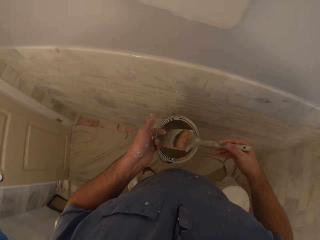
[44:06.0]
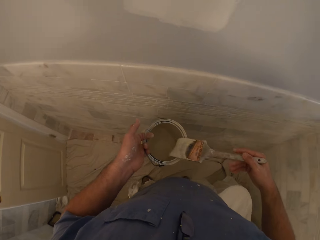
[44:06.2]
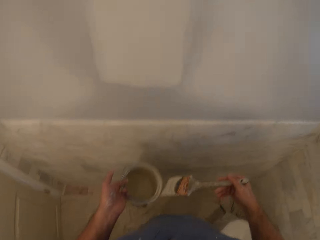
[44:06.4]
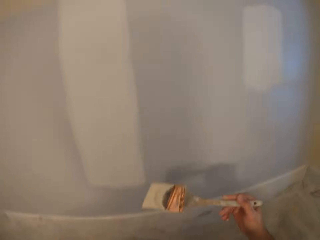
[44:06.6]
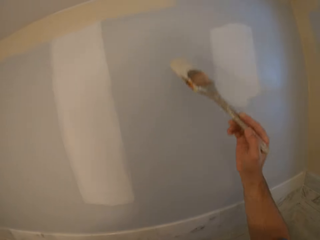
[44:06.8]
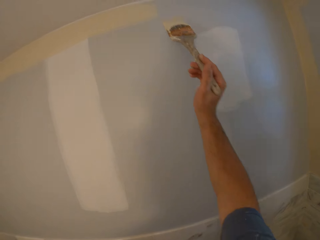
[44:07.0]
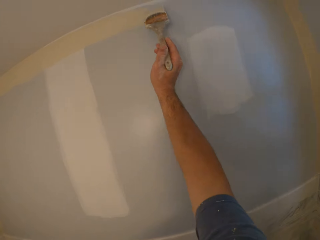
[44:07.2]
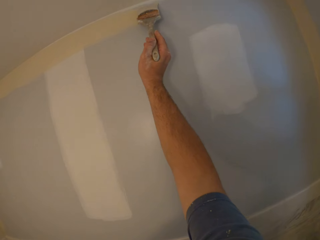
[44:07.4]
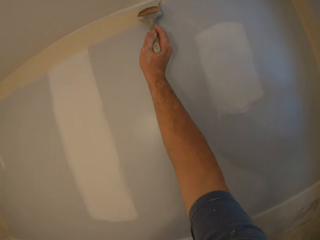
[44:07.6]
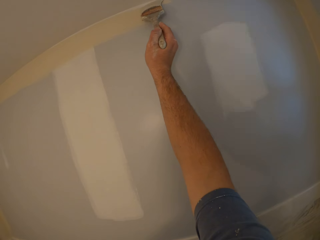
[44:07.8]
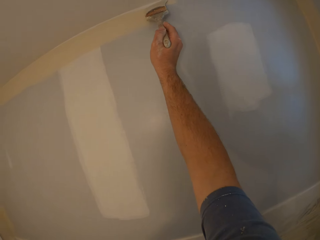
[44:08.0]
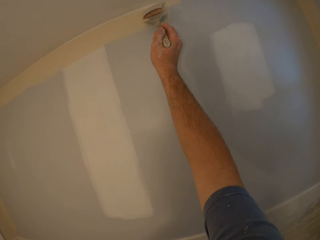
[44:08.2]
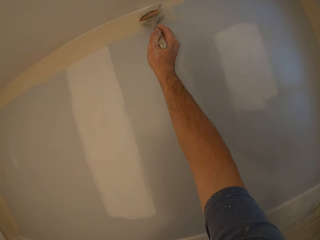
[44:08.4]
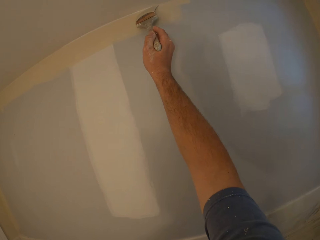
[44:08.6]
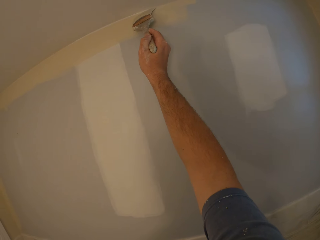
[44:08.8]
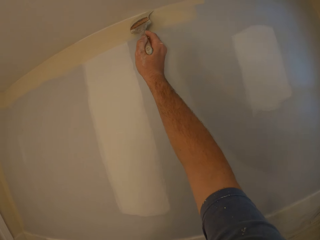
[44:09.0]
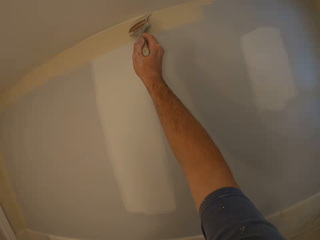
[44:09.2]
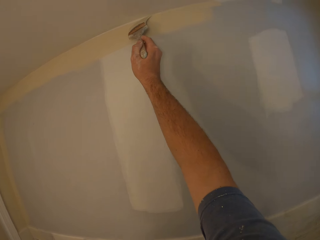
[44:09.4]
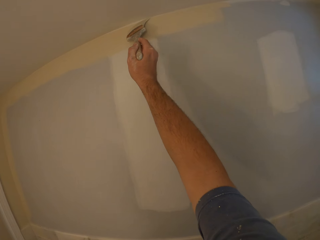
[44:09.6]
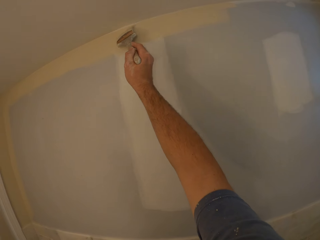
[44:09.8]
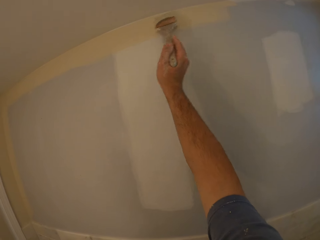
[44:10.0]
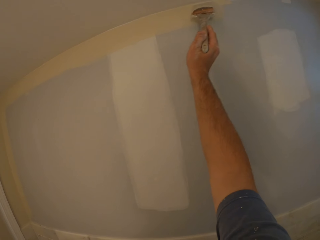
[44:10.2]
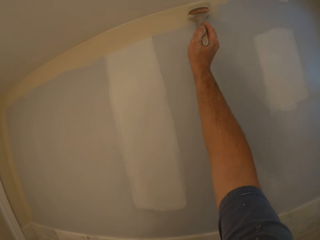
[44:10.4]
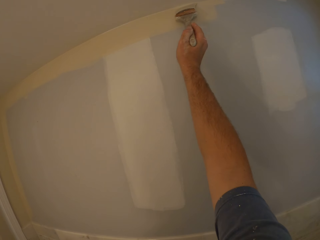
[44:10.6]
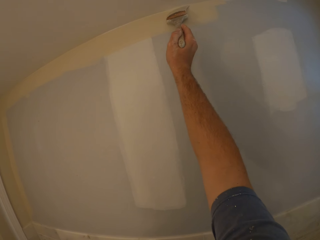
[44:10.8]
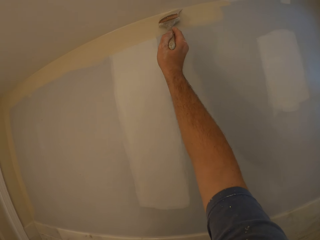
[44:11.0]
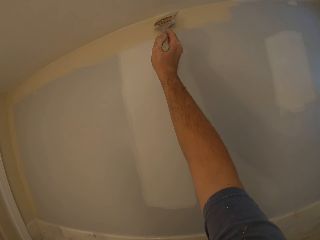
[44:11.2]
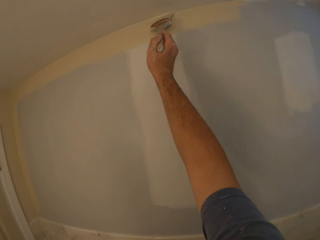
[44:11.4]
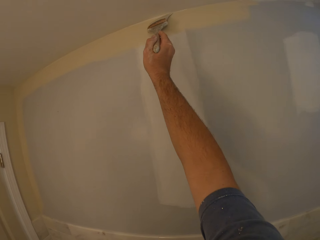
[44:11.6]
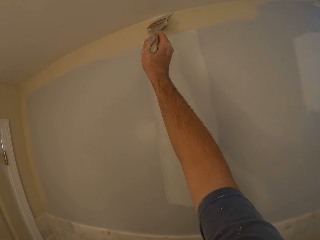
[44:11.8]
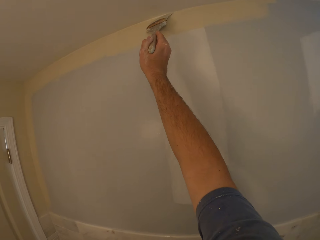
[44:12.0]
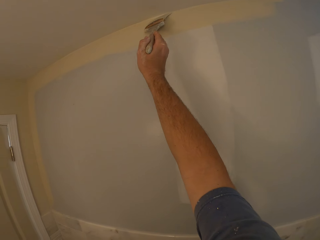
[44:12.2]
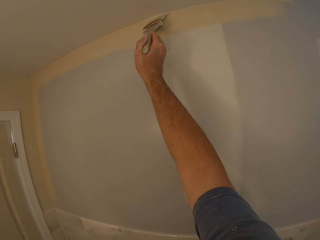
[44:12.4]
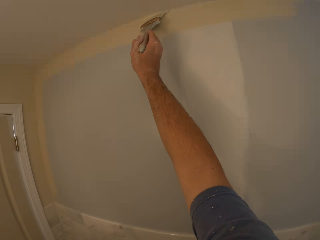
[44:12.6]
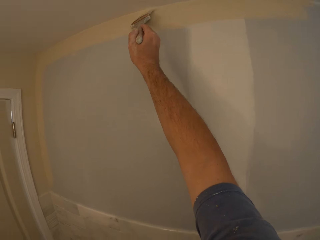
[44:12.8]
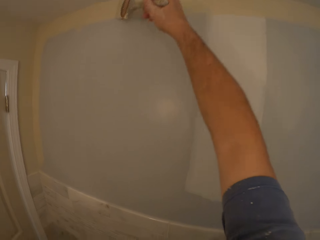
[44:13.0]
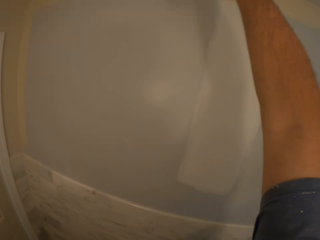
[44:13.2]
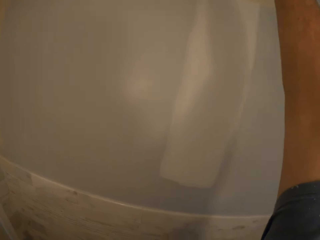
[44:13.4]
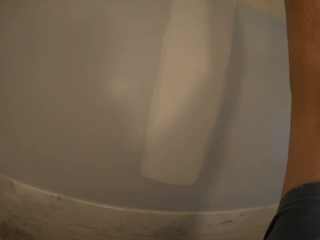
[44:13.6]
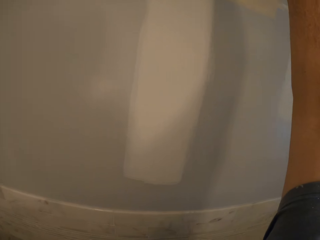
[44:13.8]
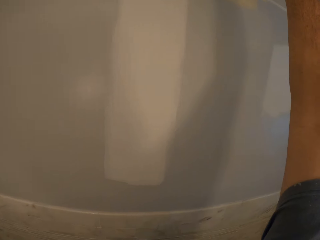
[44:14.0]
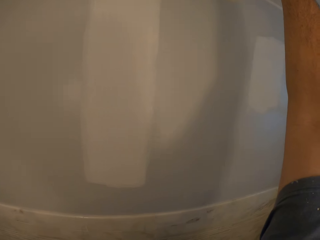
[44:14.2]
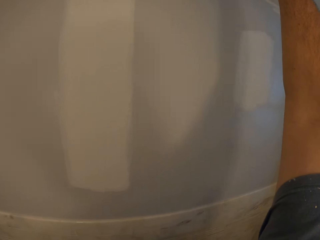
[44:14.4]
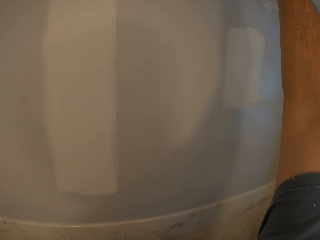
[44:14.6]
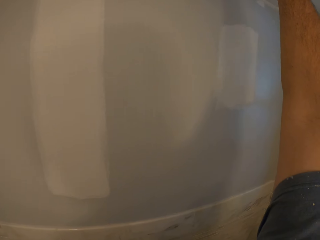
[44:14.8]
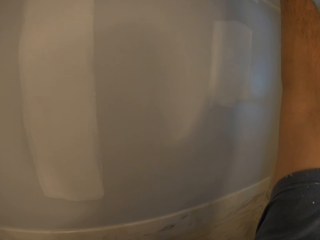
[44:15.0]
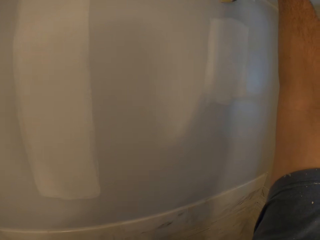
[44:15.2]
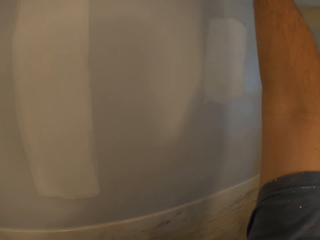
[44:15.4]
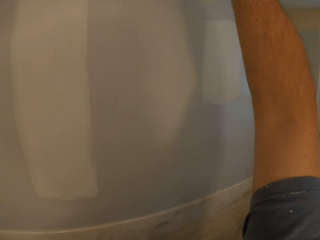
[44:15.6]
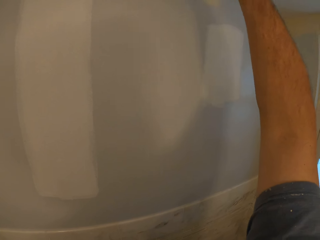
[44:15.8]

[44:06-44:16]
The camera wearer dips the paint brush in the paint container. He paints the wall with the paint brush in his right hand.

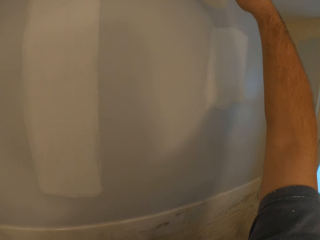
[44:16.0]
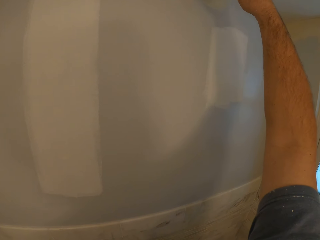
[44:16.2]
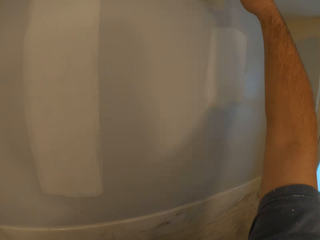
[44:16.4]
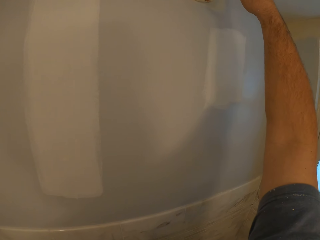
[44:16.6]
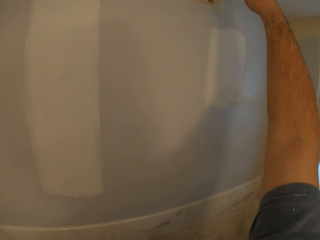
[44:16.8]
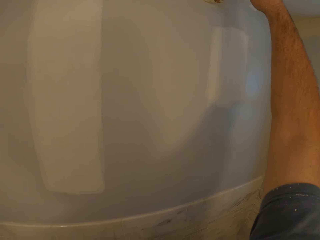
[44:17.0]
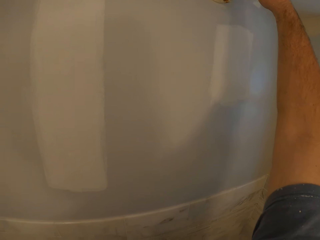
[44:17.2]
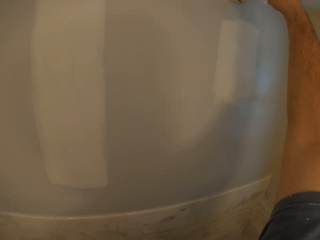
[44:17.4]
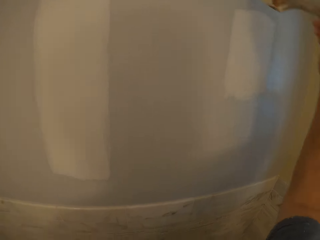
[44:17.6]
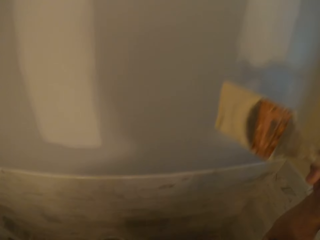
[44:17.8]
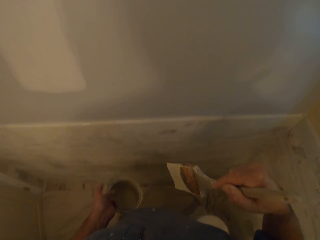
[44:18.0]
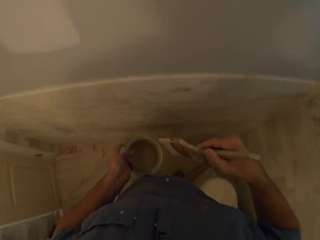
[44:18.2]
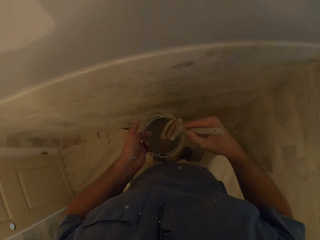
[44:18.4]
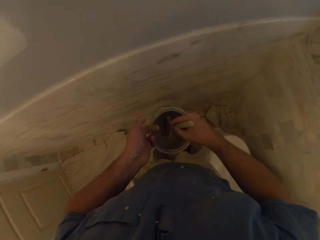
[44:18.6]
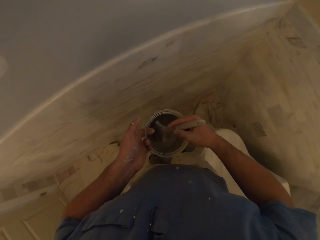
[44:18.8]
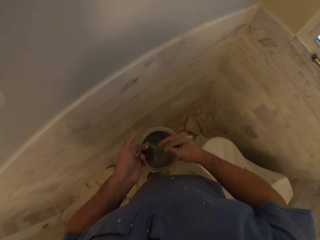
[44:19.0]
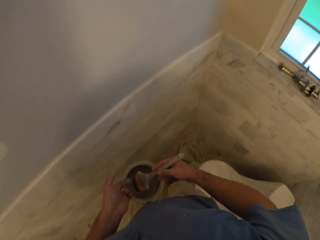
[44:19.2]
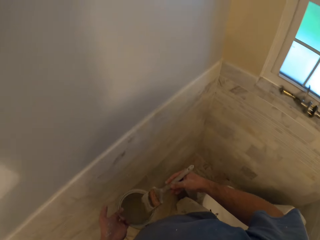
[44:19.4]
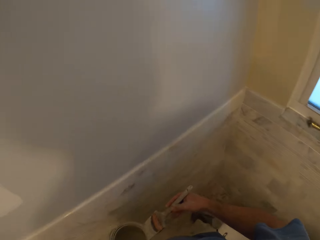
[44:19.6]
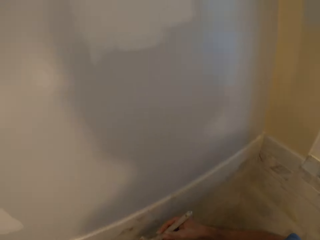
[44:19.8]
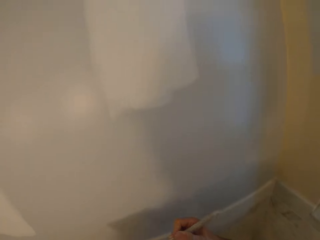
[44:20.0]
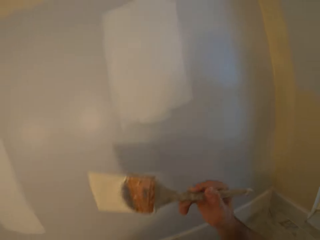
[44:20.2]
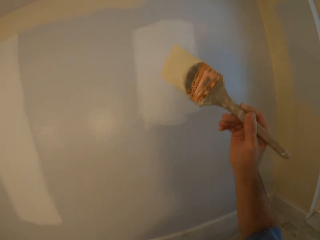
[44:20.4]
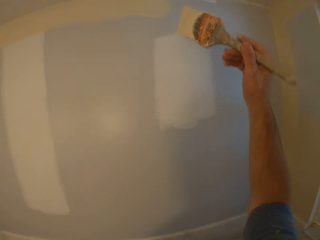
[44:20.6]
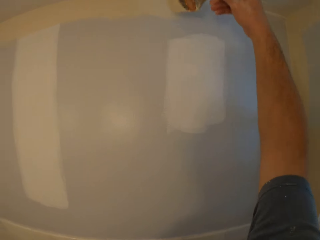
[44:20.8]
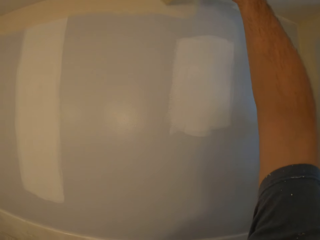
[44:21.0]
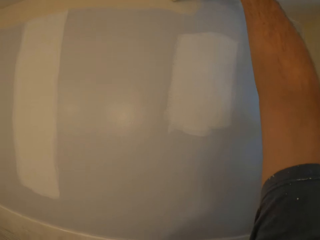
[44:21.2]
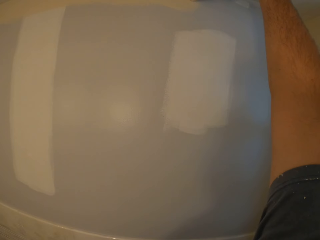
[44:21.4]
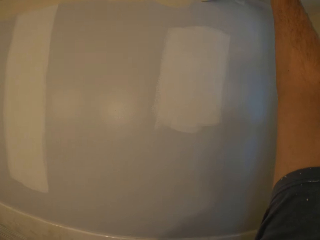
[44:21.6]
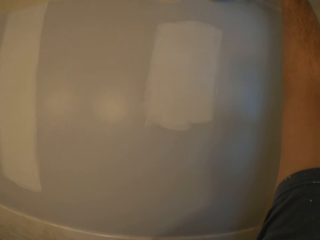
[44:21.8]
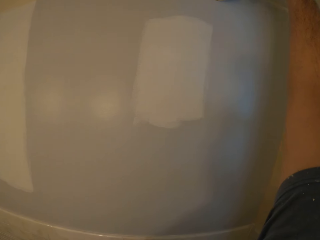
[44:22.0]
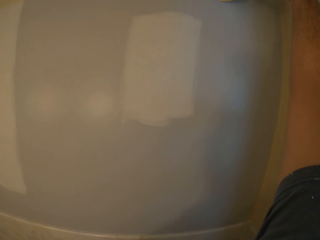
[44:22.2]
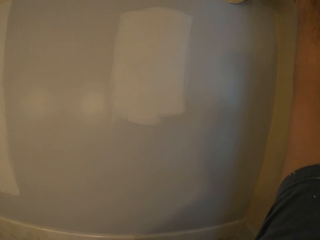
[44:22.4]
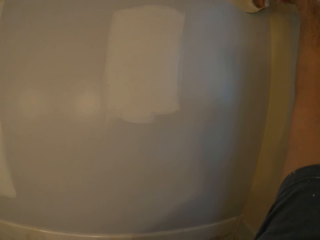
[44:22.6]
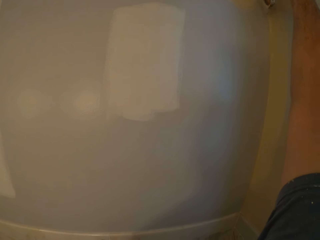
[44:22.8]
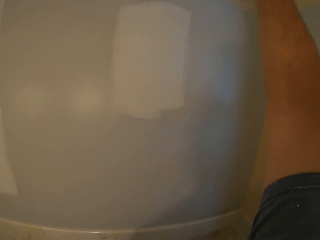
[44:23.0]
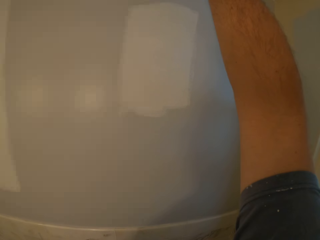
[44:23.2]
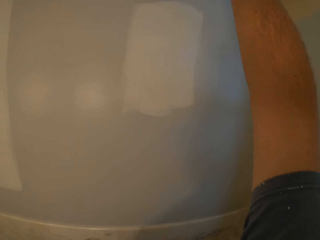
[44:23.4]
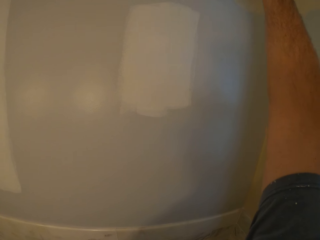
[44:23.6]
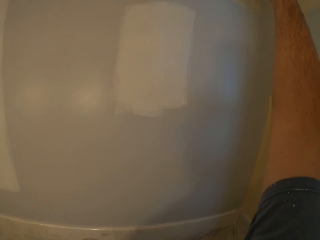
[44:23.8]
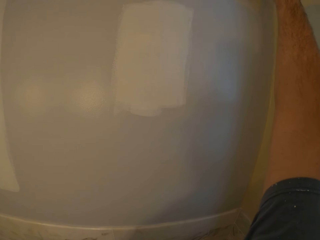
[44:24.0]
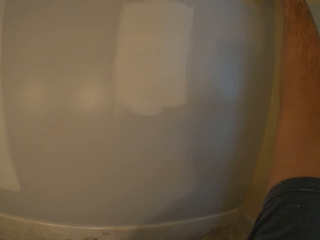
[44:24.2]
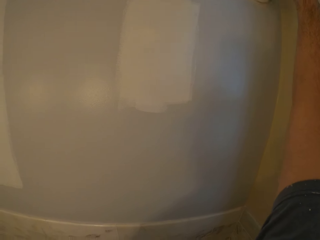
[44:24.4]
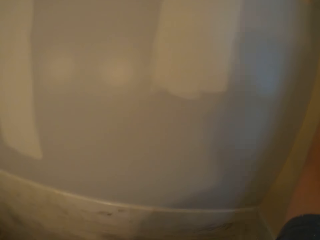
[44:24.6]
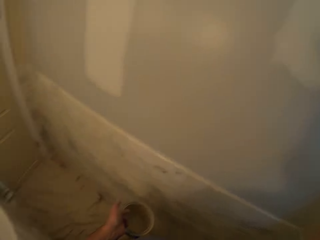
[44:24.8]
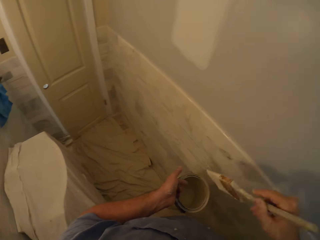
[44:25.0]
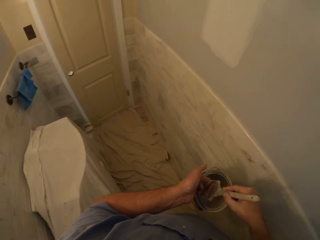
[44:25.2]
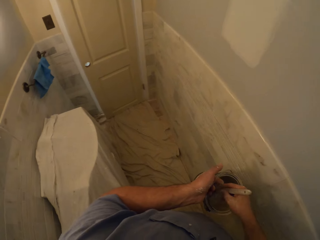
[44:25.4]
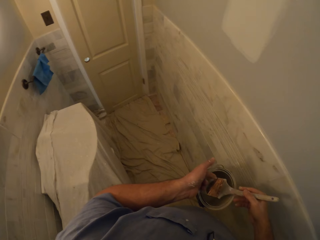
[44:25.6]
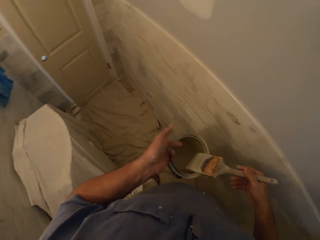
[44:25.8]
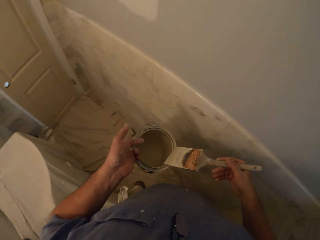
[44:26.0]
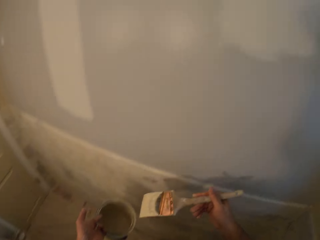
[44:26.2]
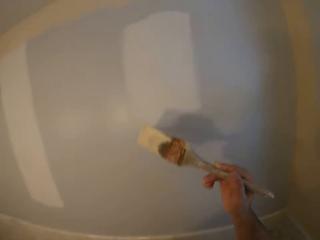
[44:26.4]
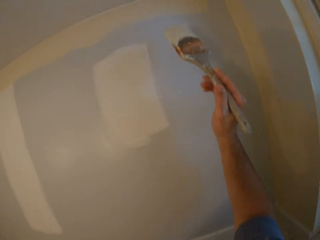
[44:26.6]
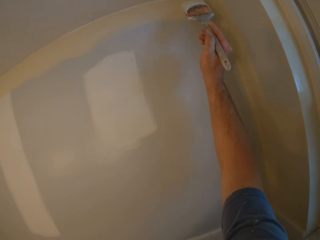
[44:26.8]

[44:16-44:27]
The camera wearer dips the paint brush in the paint container. He paints the wall with the paint brush in his right hand. He dips the paint brush in the paint container.
